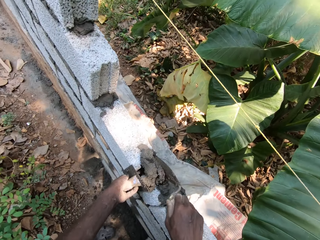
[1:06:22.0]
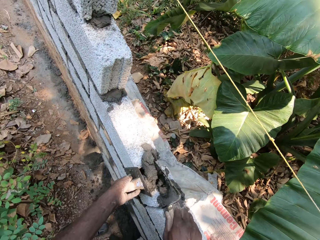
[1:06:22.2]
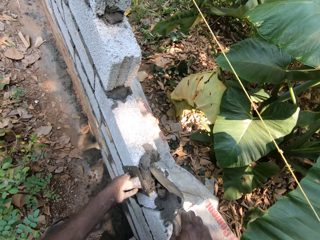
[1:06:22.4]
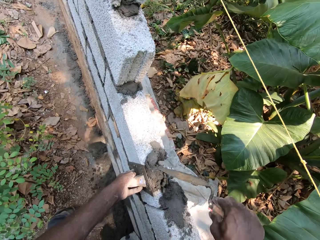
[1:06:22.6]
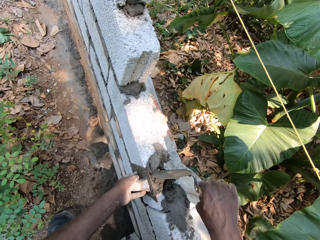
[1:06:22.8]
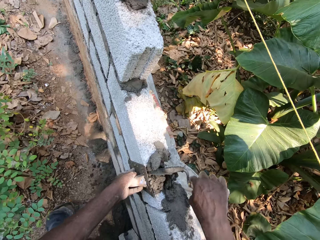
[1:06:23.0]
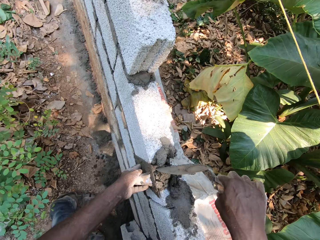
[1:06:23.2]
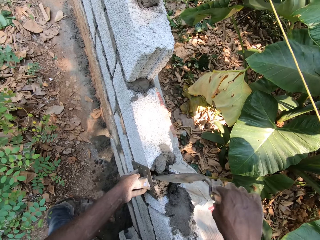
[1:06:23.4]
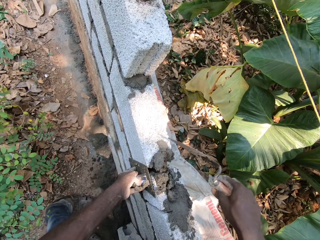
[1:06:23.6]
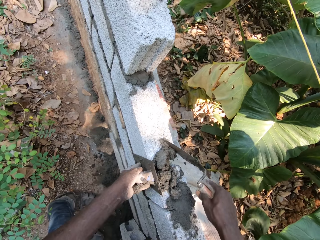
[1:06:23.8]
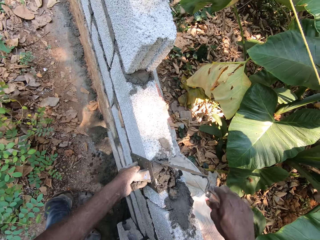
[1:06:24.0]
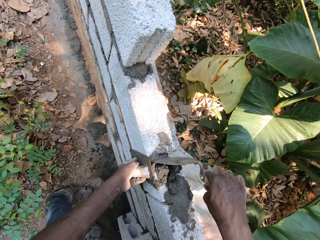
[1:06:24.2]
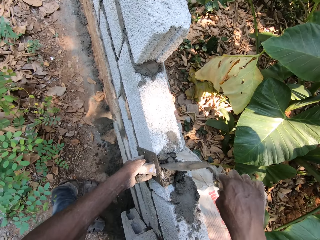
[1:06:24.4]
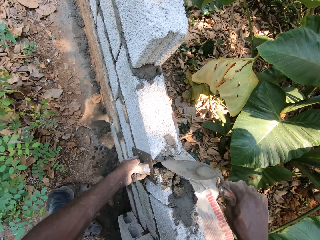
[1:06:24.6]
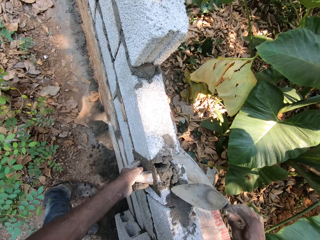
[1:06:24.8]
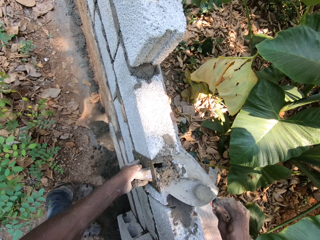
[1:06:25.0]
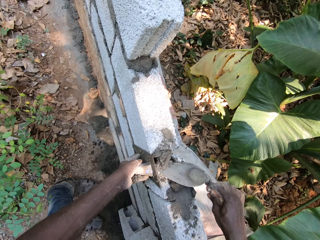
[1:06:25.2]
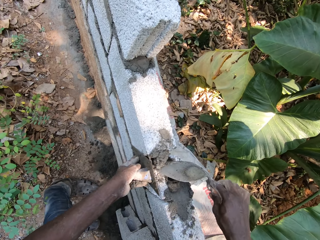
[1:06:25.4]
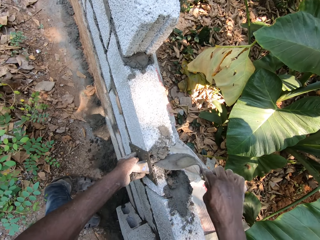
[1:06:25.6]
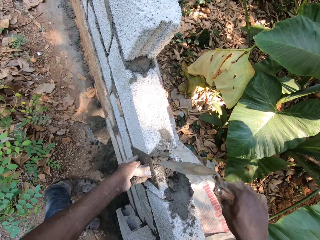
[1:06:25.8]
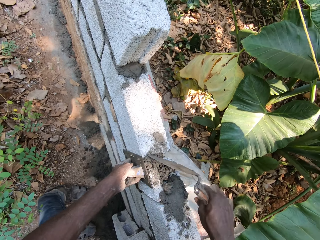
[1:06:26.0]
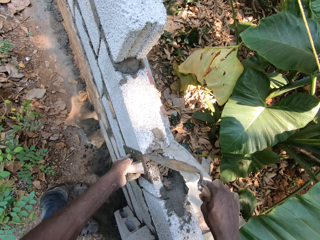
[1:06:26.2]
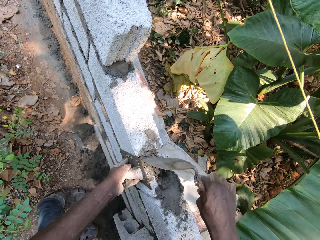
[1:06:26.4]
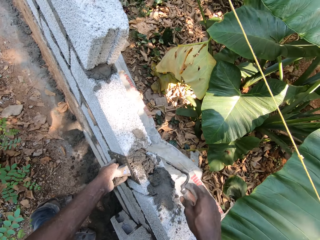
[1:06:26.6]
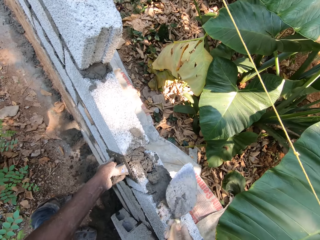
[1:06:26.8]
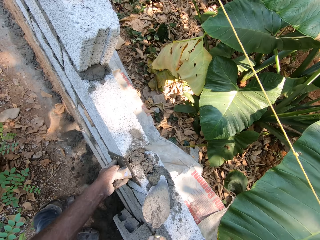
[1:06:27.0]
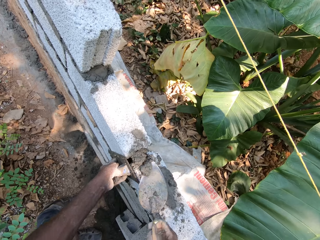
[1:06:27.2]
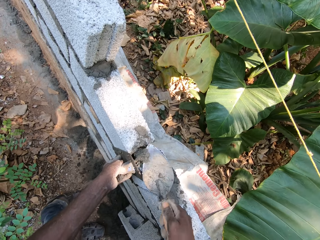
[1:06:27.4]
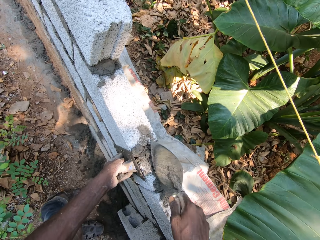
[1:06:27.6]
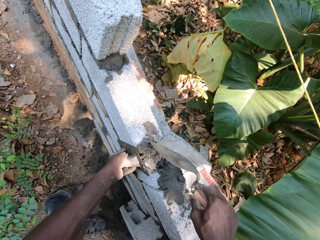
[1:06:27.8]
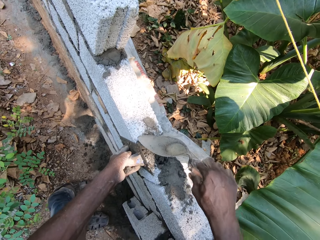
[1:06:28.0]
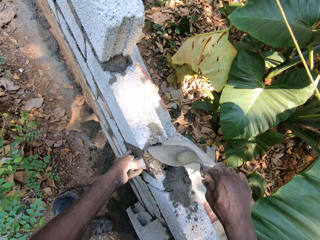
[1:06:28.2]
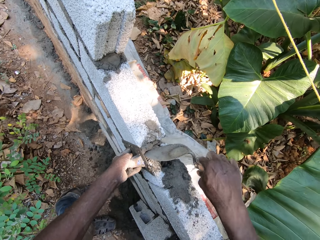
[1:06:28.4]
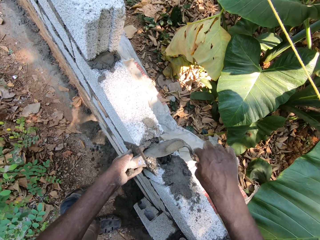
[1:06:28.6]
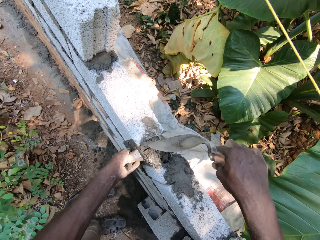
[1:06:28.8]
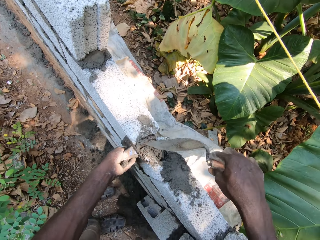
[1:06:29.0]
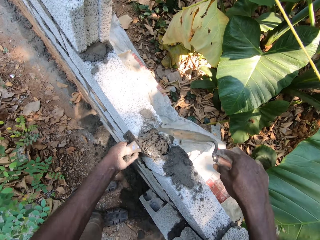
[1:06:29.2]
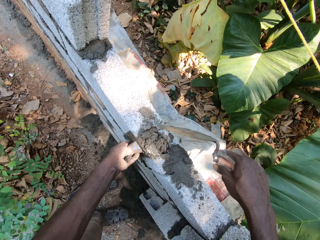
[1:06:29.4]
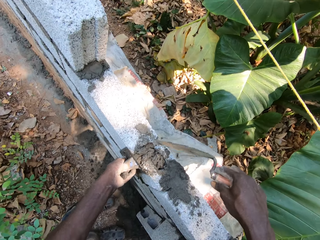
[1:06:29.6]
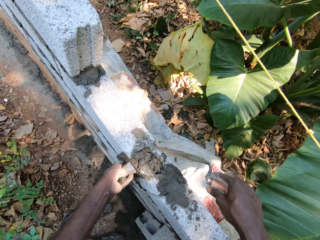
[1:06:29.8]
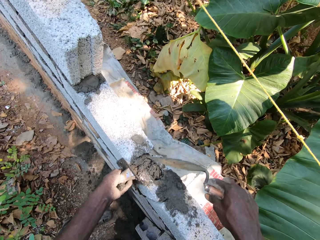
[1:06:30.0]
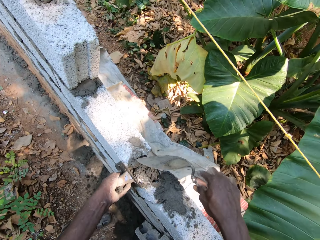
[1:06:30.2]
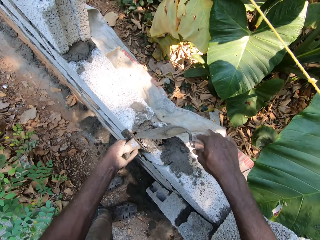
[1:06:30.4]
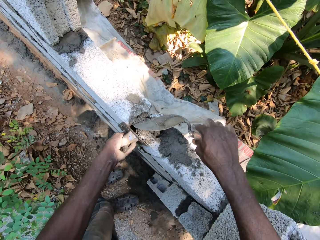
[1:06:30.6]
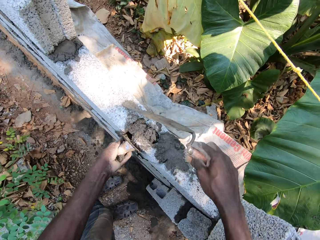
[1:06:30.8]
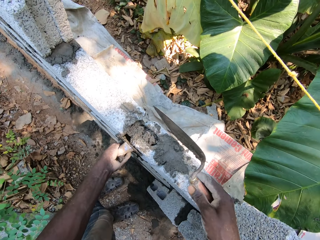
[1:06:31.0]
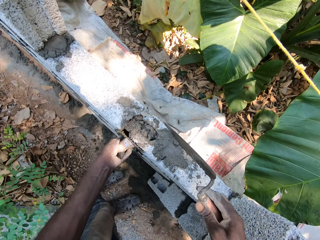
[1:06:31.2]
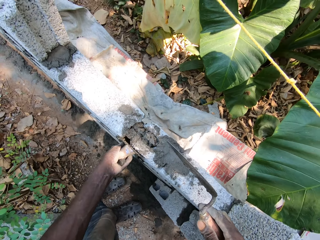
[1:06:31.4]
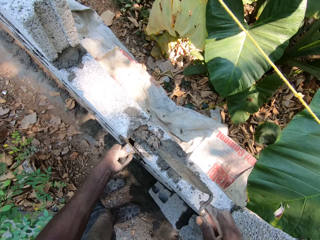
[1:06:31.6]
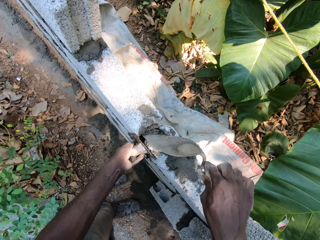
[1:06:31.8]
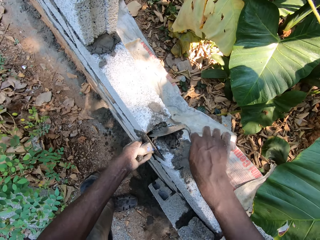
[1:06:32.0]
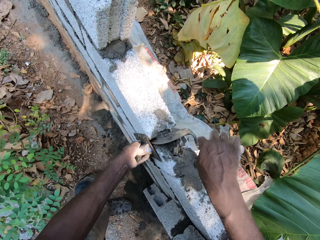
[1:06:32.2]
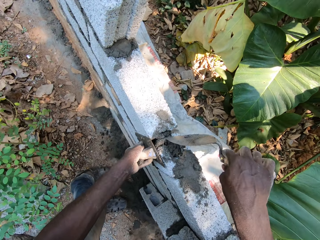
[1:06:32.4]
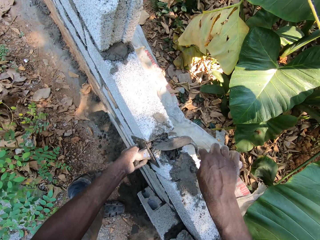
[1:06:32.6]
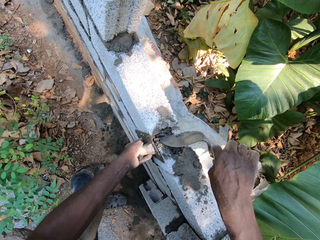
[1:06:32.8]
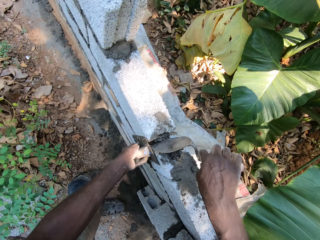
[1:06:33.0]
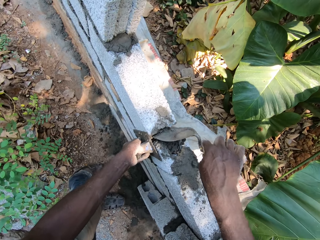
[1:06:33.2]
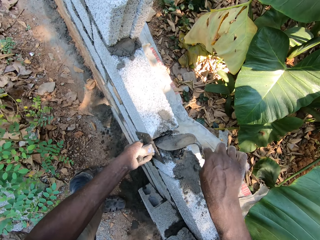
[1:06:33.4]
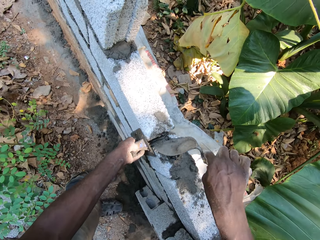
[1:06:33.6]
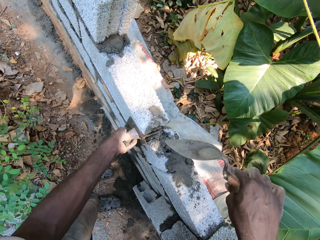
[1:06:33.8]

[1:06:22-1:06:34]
The camera wearer plasters cement on the fence with the trowel in his right hand and the plastering trowel in his left hand.

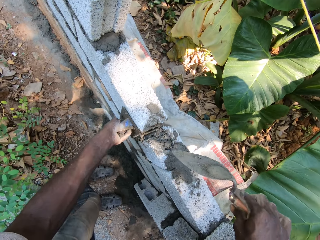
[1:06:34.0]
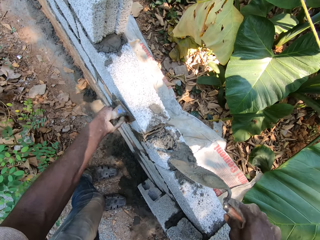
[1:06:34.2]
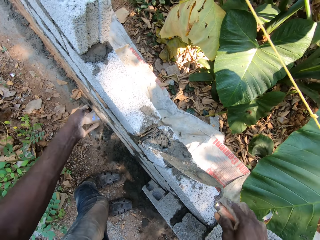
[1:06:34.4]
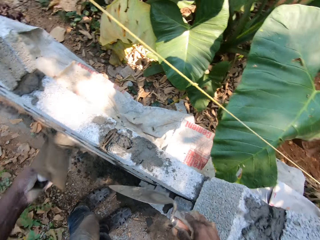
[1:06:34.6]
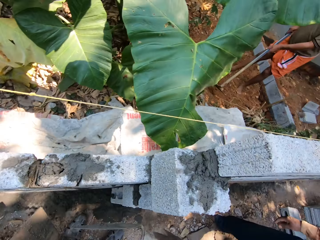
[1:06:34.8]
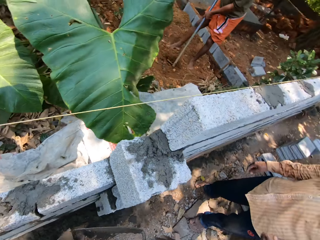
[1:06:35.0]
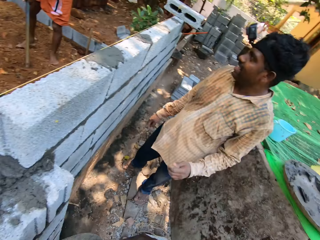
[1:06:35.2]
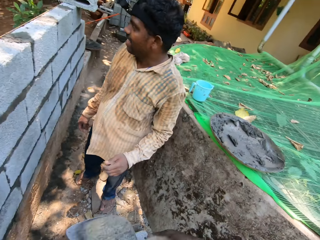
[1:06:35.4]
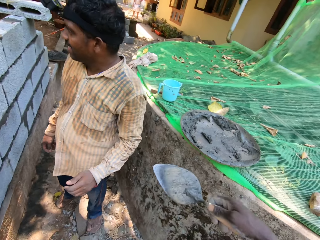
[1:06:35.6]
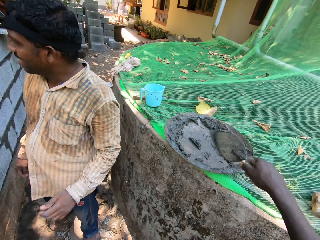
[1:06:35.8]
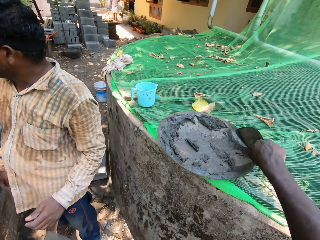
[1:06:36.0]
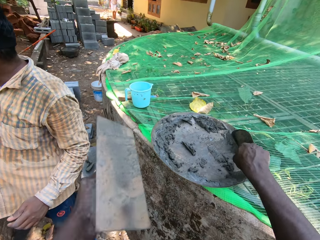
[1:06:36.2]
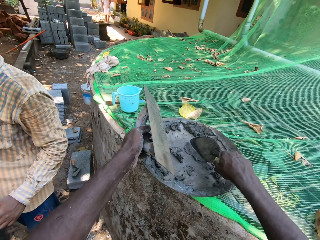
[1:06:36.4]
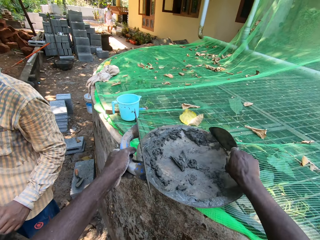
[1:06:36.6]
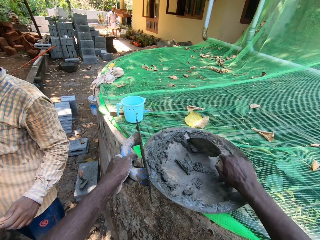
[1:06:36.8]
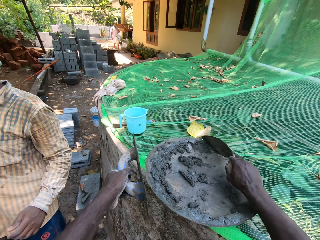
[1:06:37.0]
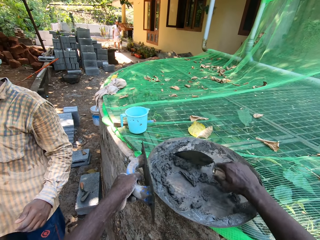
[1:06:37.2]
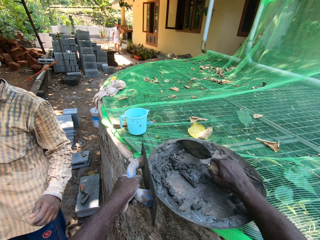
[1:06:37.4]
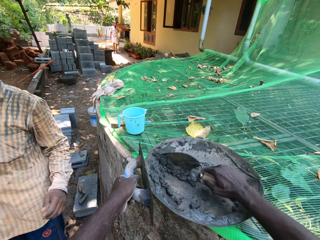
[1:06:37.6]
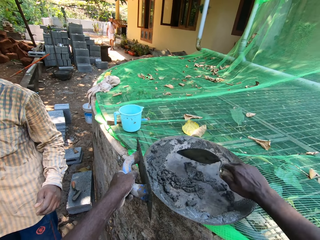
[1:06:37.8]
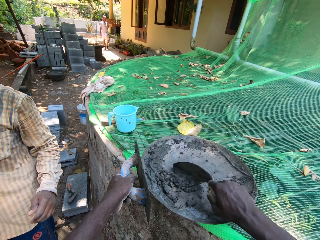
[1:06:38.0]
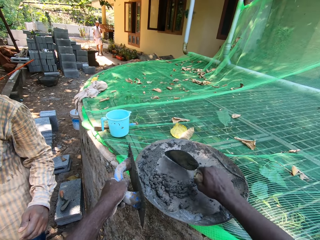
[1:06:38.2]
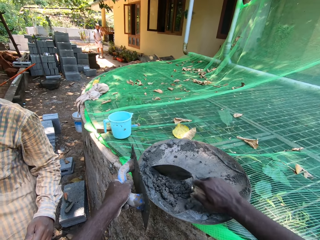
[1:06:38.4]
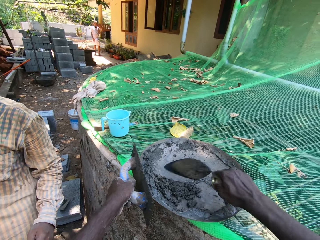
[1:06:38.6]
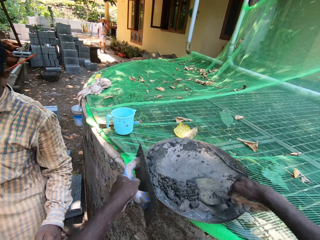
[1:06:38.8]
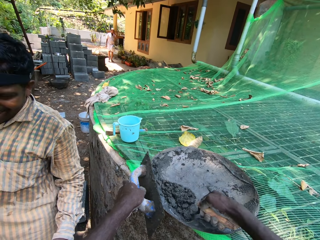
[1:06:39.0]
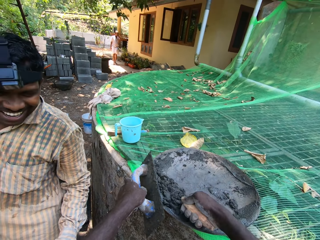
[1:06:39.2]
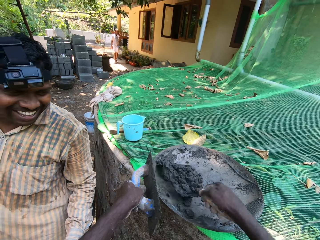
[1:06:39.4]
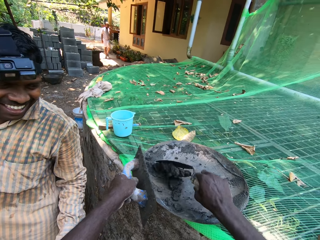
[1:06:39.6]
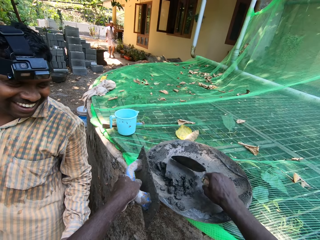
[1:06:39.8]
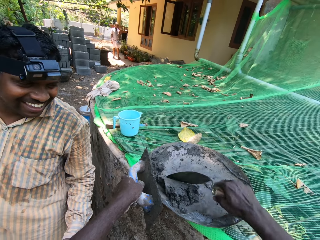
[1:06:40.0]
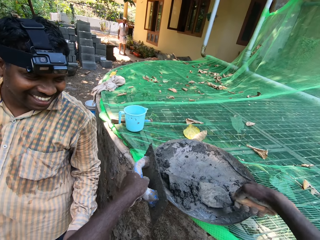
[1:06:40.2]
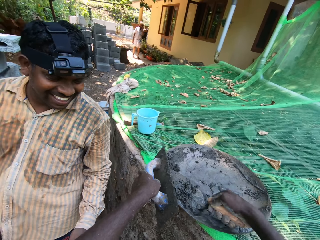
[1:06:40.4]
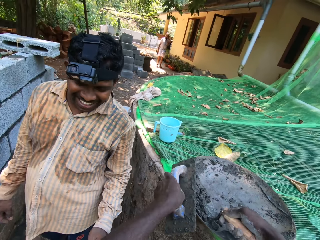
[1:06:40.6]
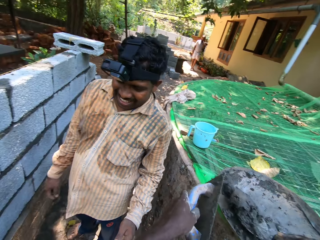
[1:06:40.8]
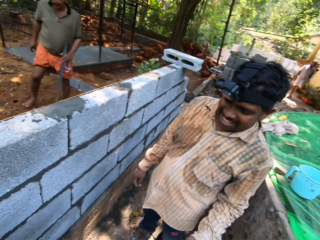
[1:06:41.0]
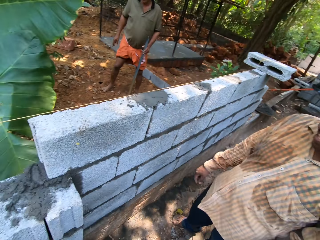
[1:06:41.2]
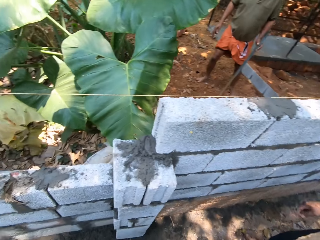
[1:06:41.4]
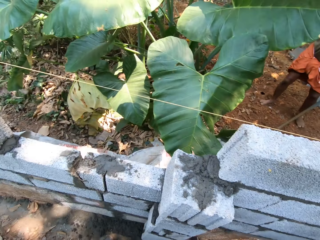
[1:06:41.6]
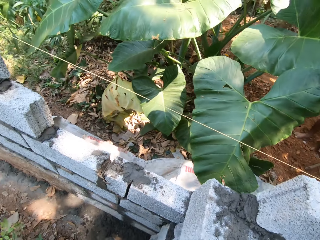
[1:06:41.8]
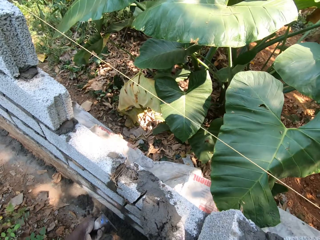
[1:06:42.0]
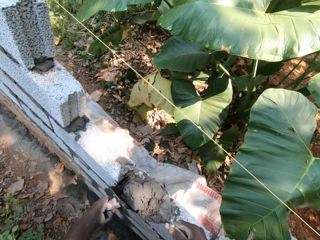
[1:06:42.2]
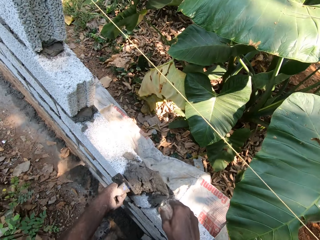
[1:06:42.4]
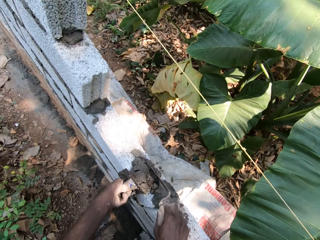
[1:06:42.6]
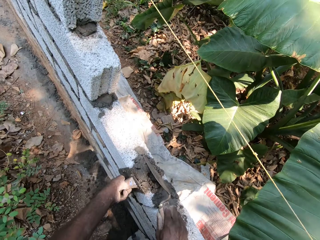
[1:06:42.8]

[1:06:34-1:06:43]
The camera wearer collects cement from the head pan with the trowel in his right hand. He plasters the cement on the fence with the trowel in his right hand and the plastering trowel in his left hand.
